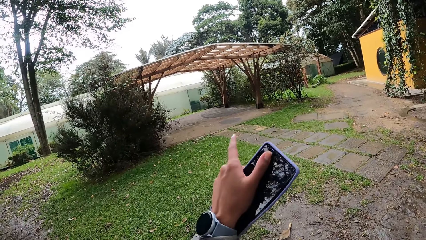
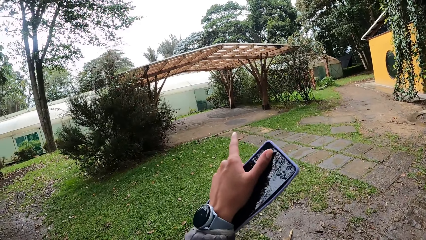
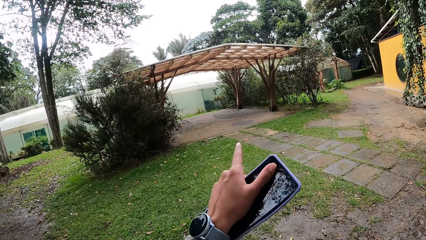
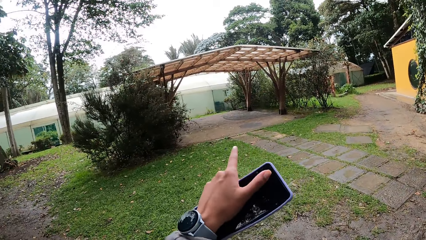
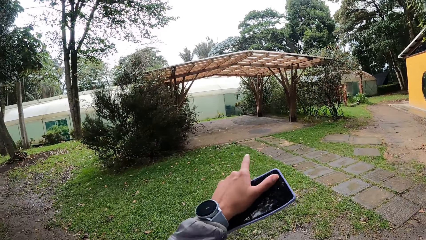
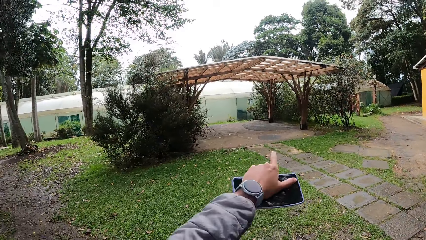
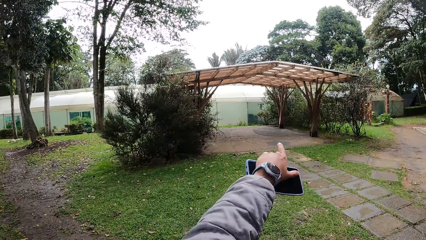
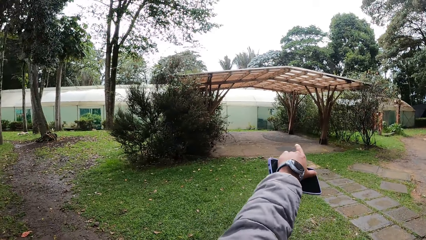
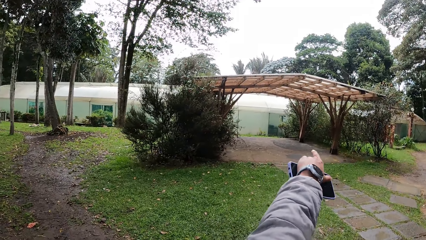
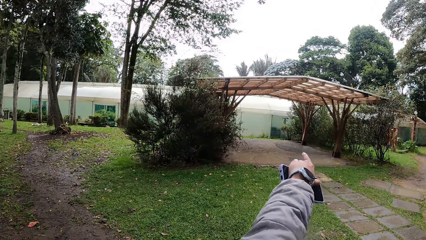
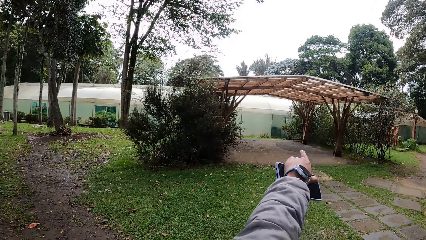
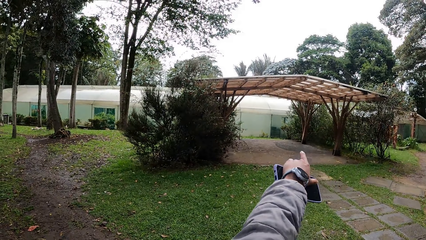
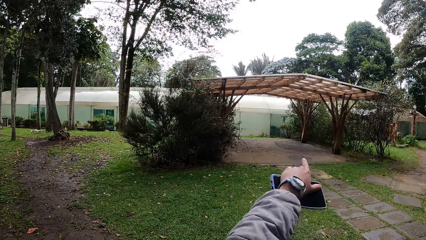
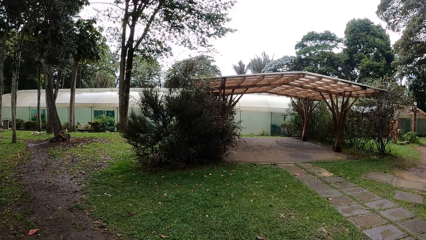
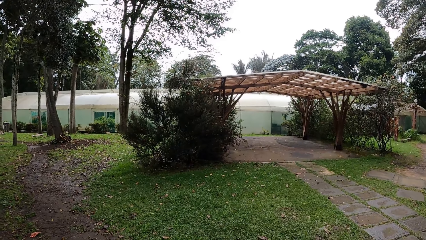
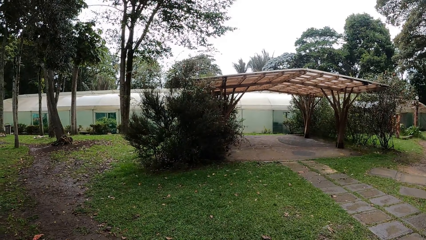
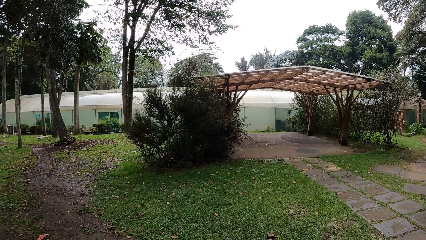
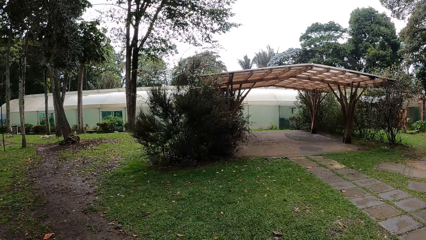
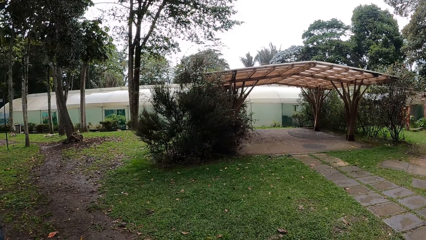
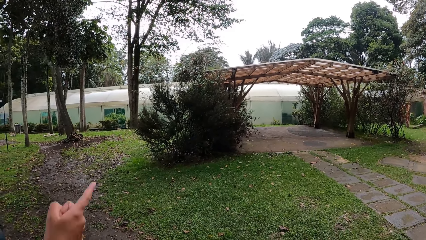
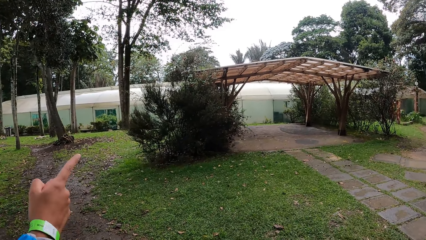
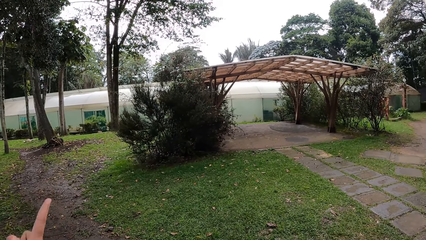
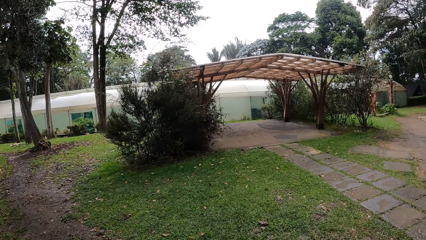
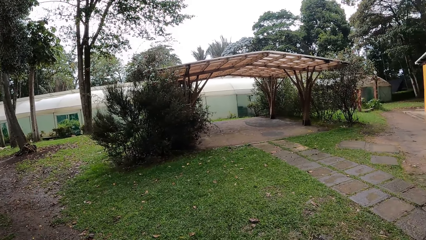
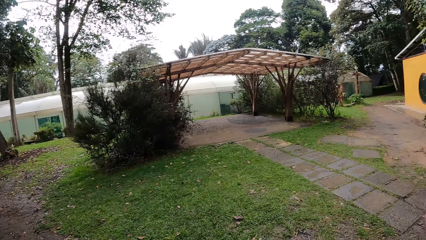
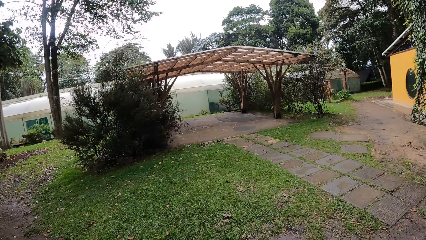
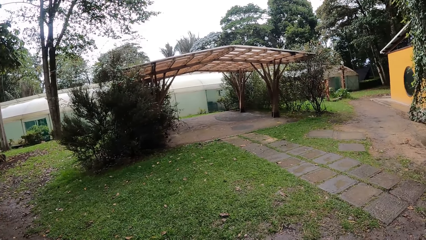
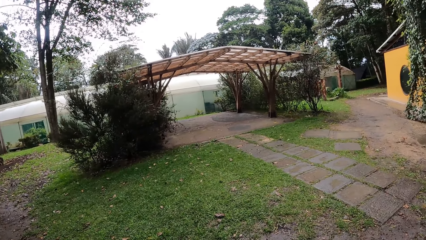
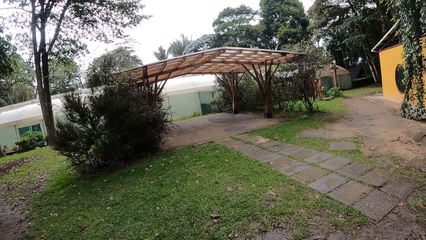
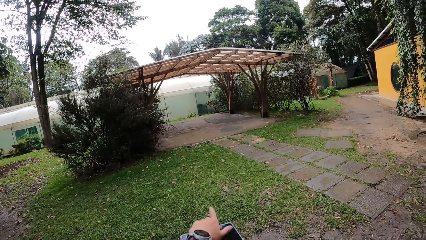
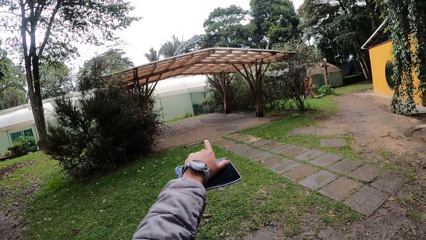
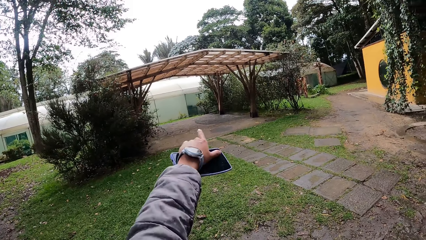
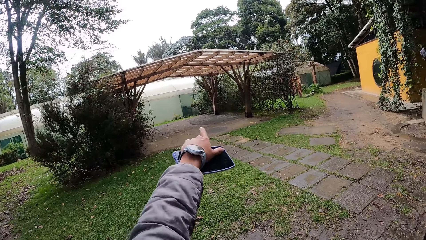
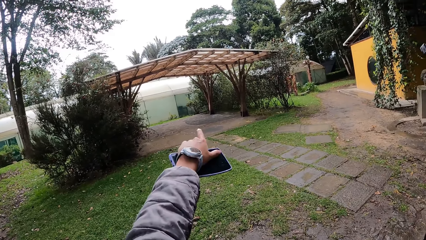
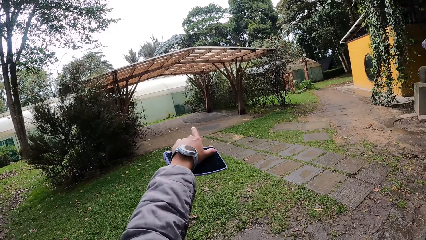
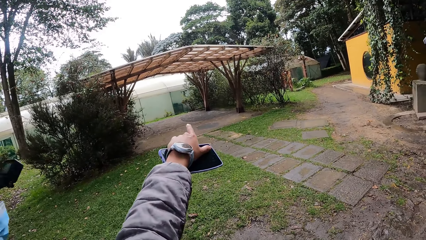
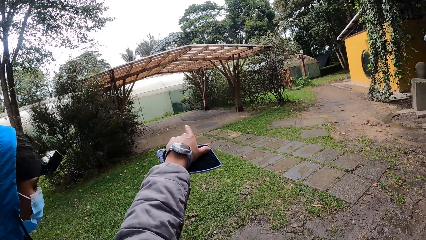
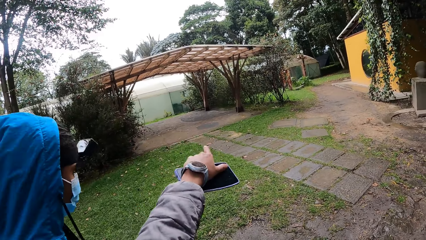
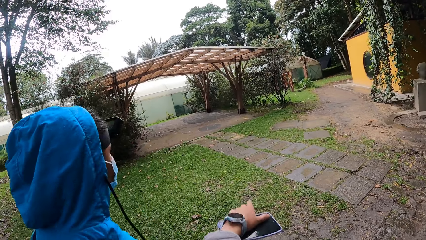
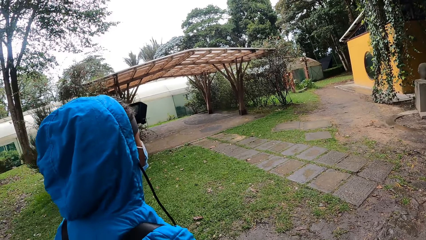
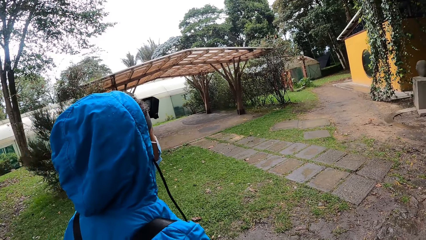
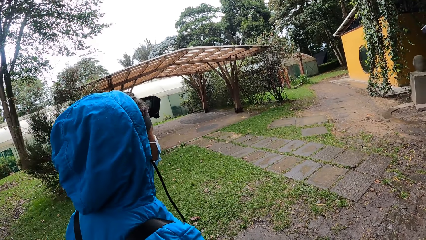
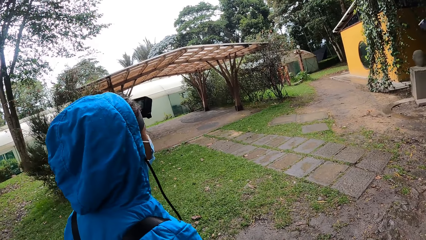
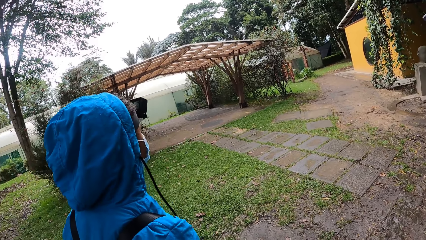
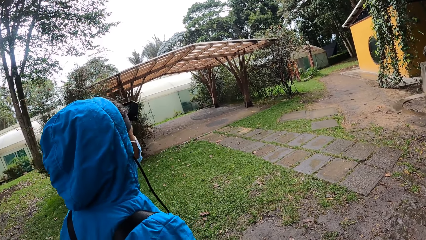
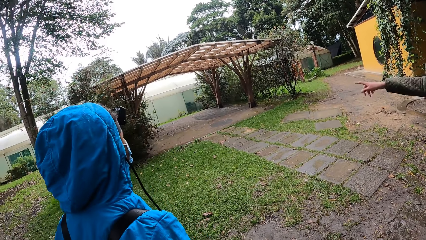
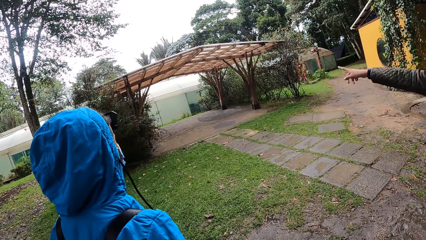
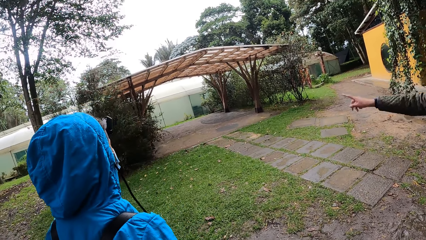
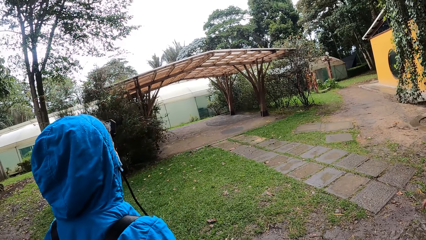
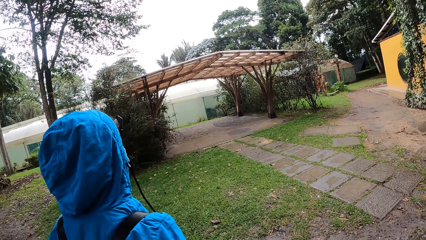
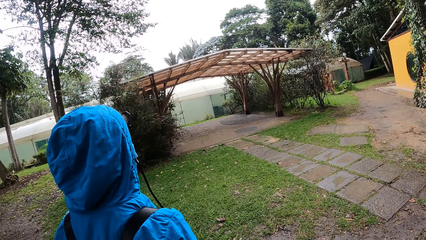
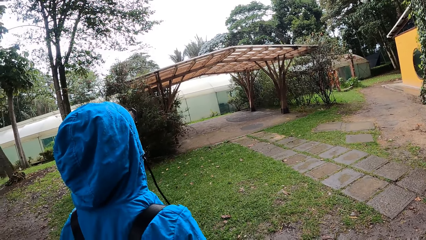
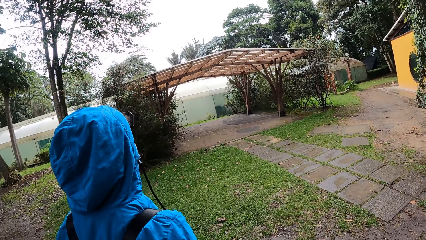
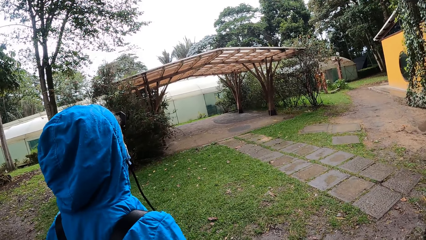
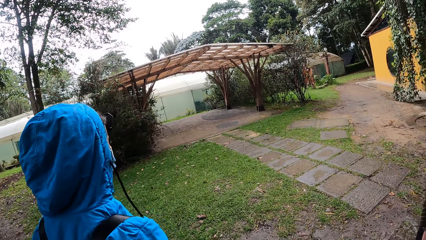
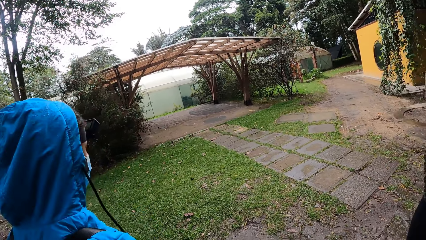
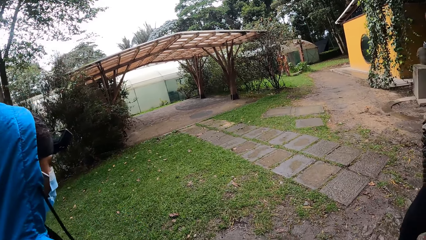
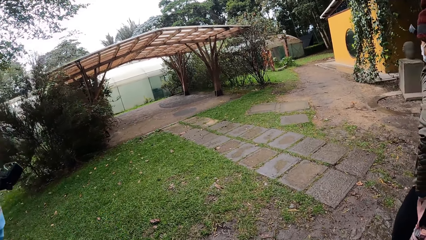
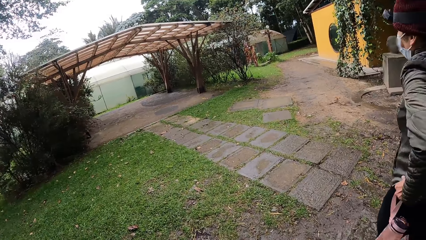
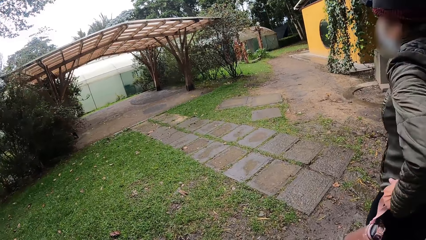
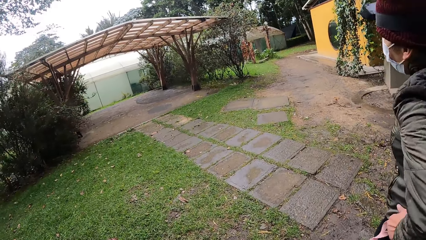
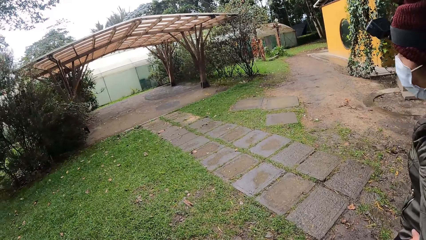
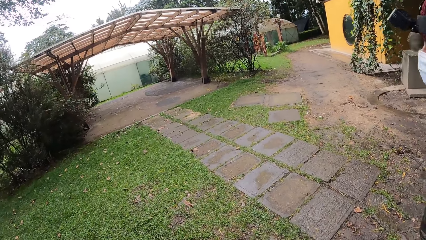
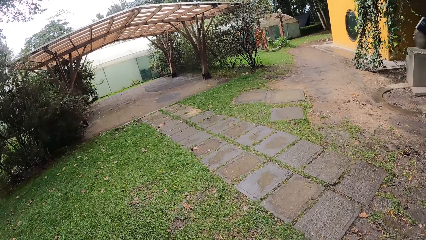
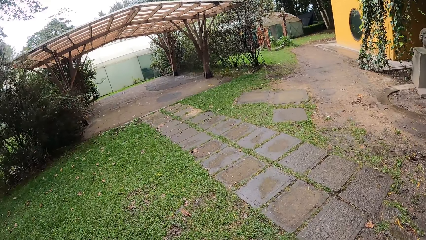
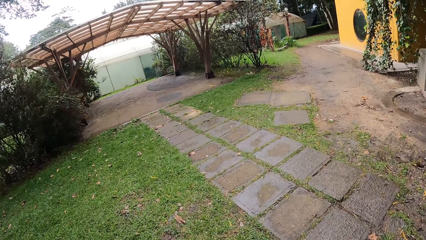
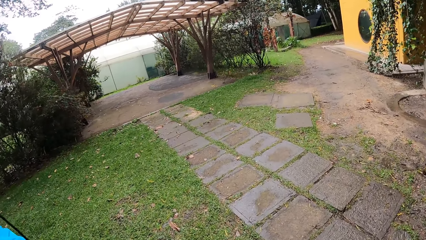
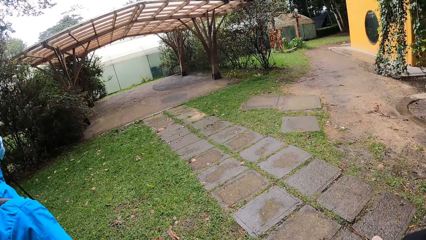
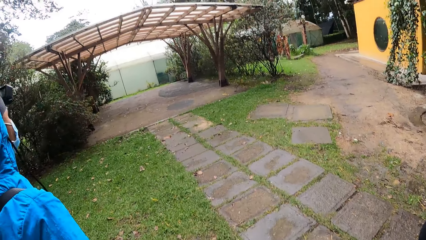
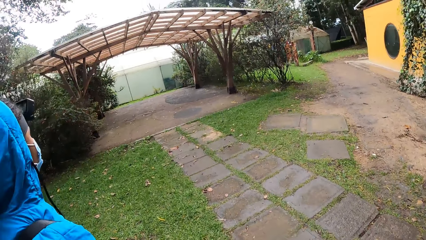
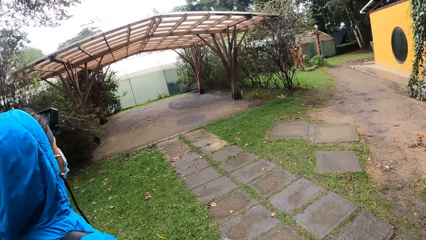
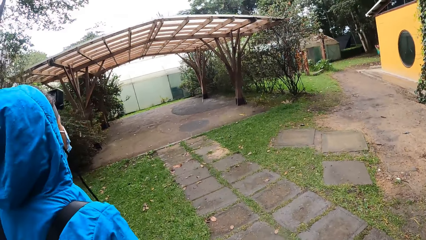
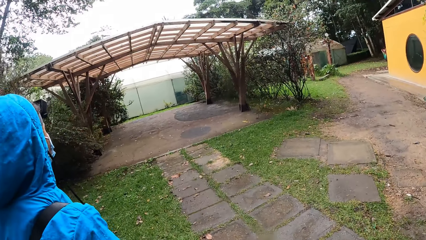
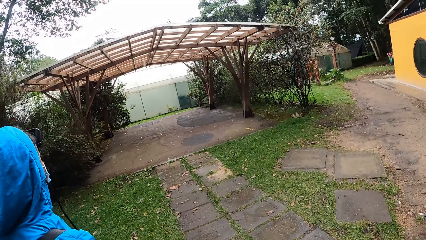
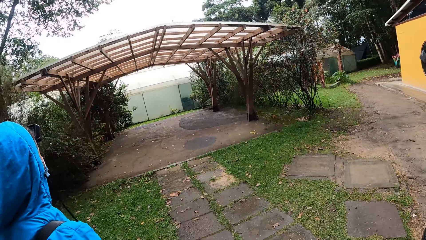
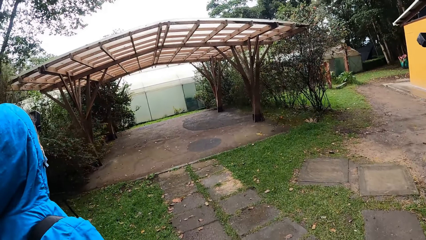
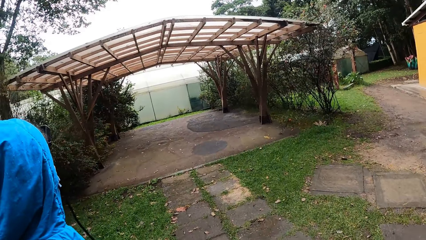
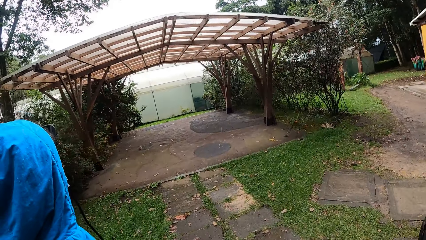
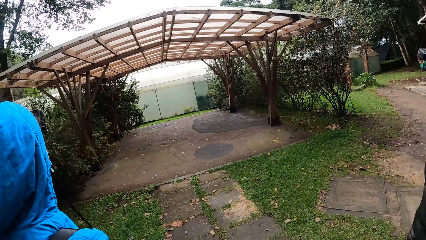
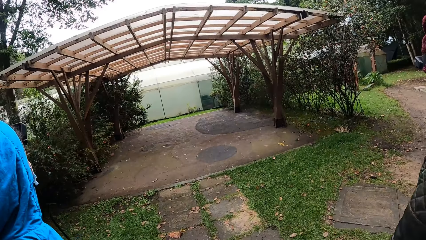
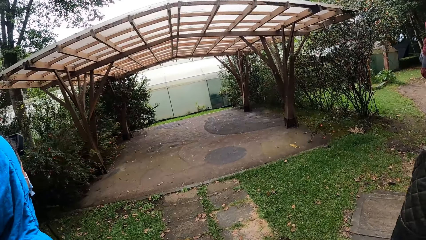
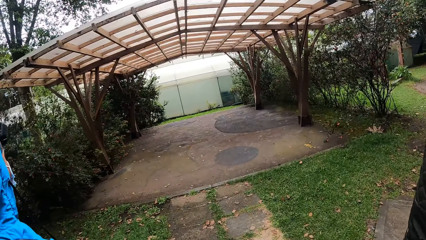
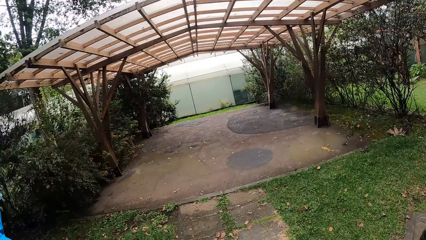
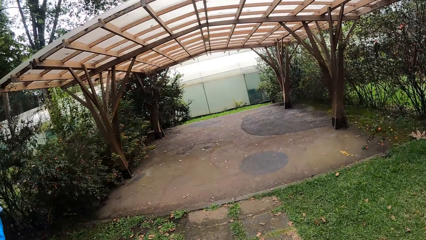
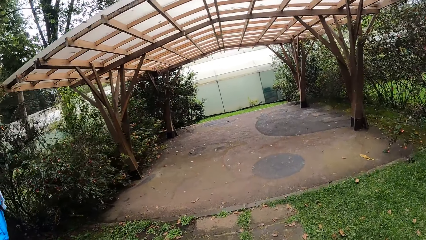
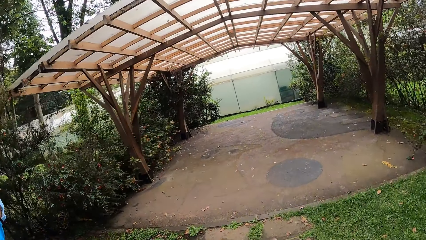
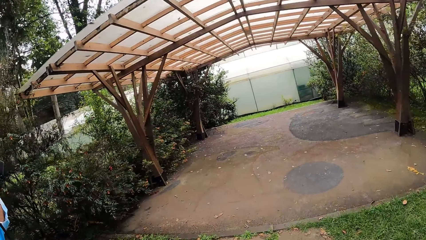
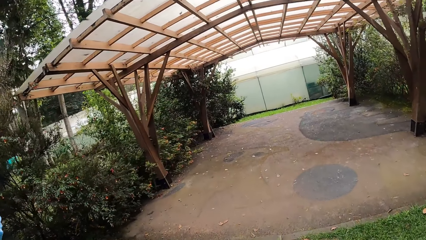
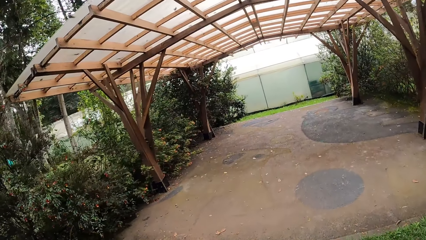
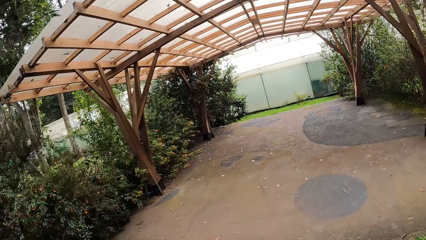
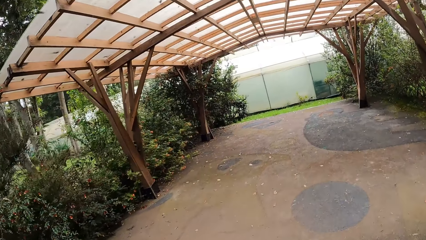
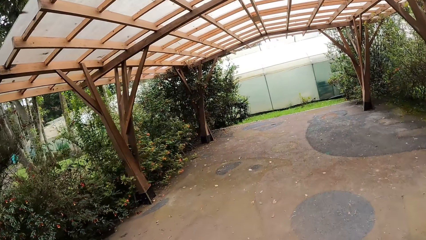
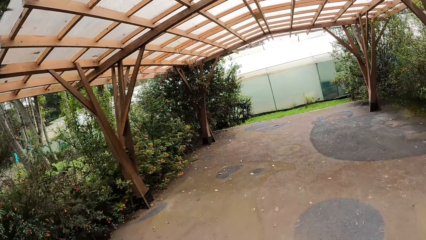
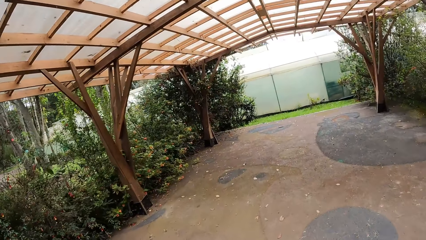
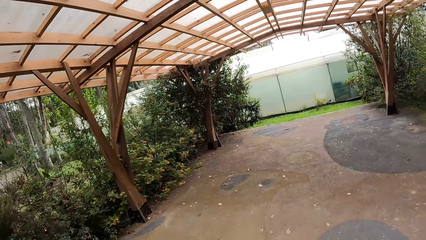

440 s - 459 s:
The camera wearer points at the greenhouse. They walk towards the greenhouse.
